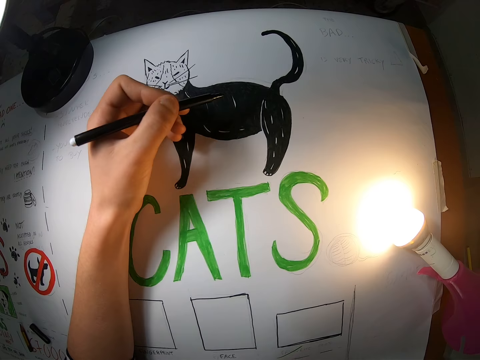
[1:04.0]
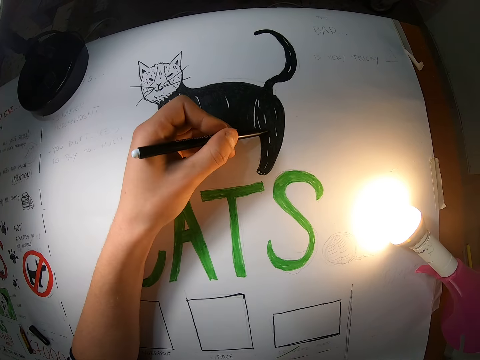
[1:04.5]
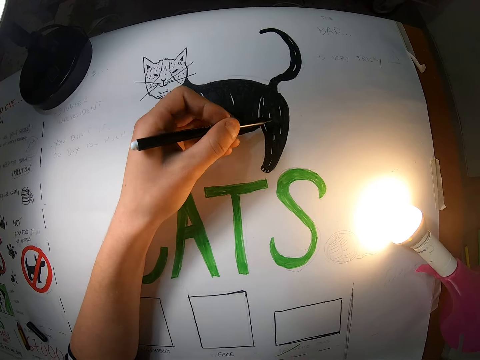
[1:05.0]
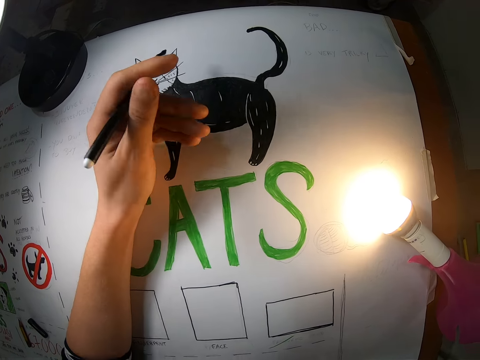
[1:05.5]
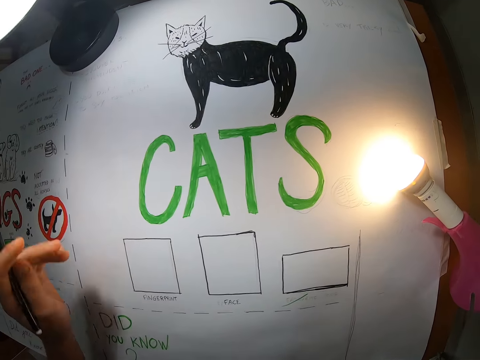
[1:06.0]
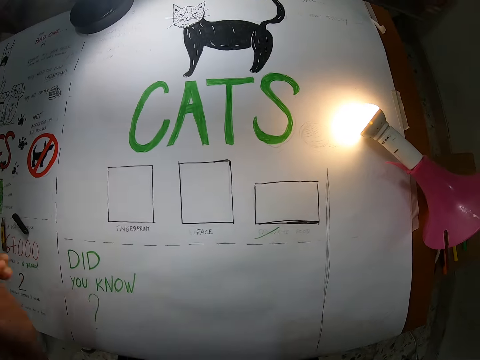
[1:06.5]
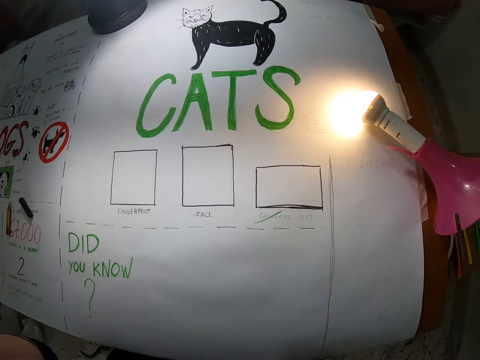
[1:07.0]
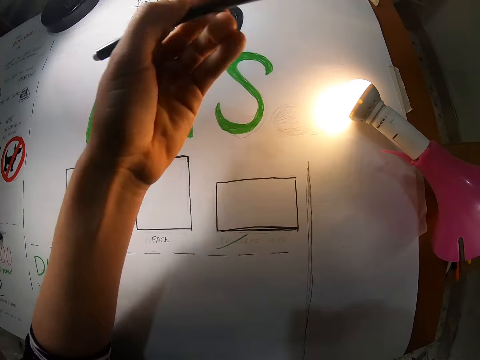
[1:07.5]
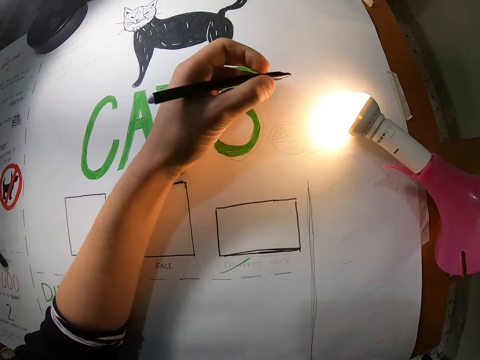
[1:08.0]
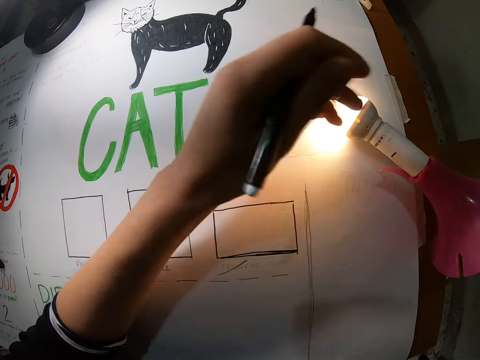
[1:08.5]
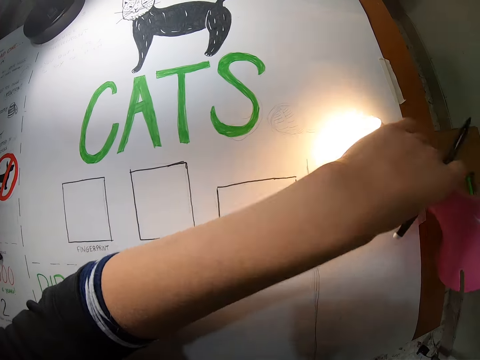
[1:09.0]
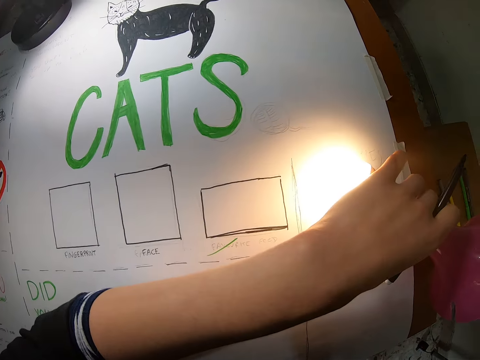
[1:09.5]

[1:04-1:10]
The camera wearer holds a painting pen with her left hand. She moves a flash light on the paper with her left hand.

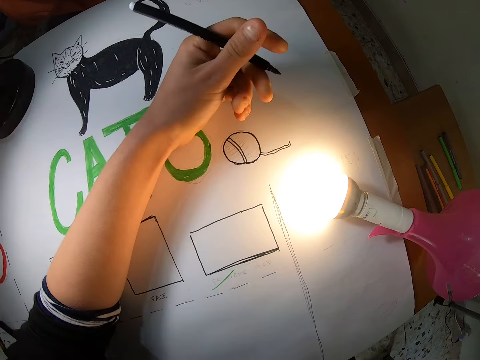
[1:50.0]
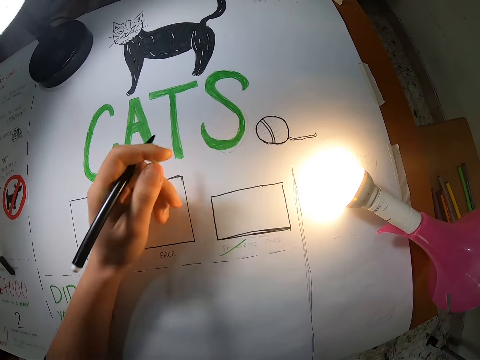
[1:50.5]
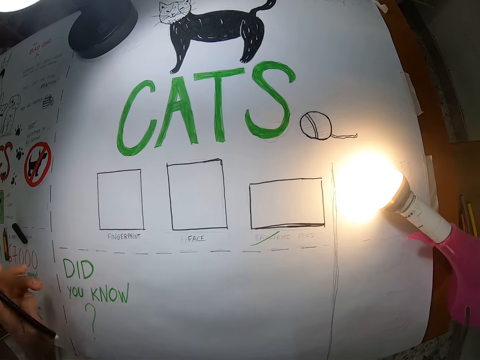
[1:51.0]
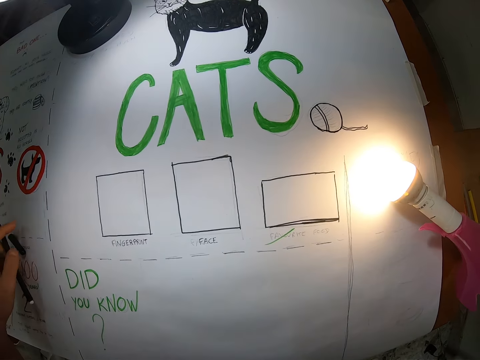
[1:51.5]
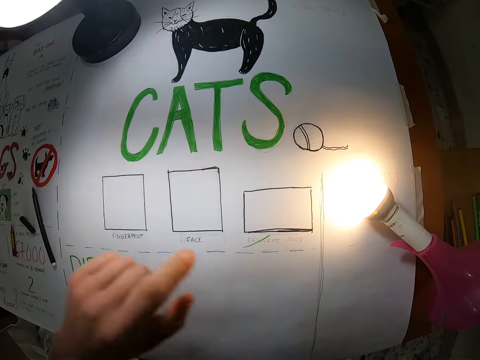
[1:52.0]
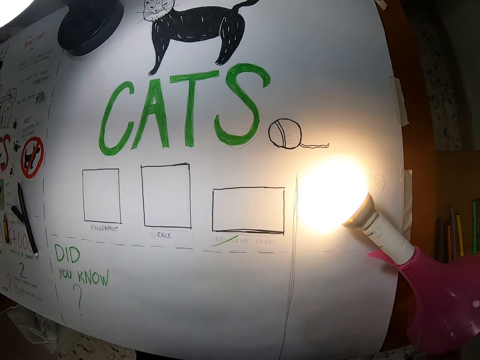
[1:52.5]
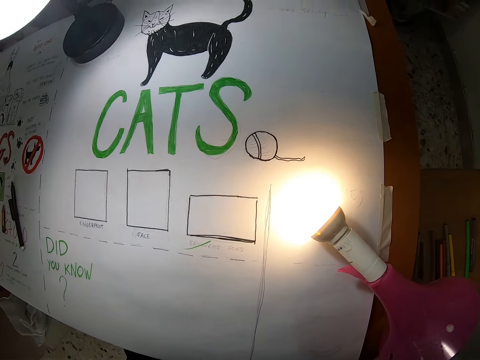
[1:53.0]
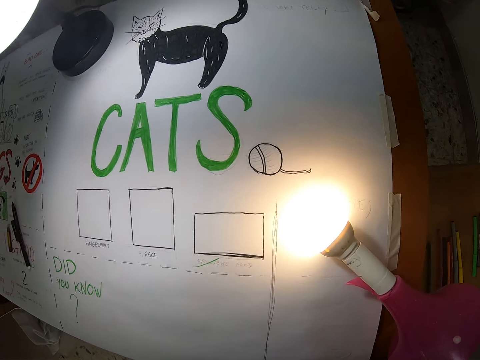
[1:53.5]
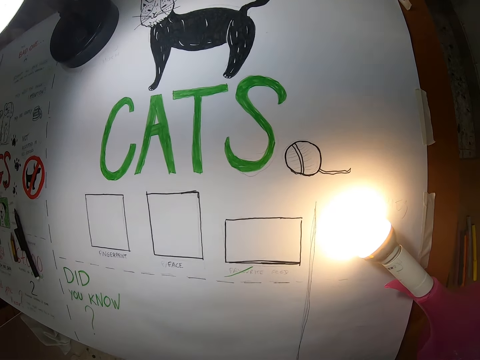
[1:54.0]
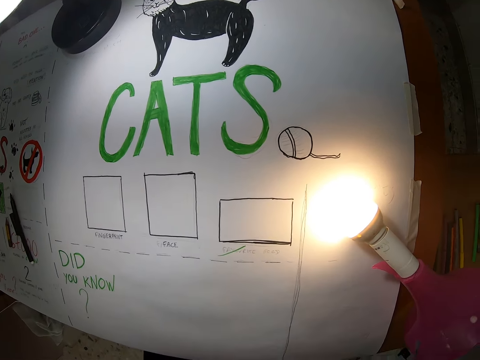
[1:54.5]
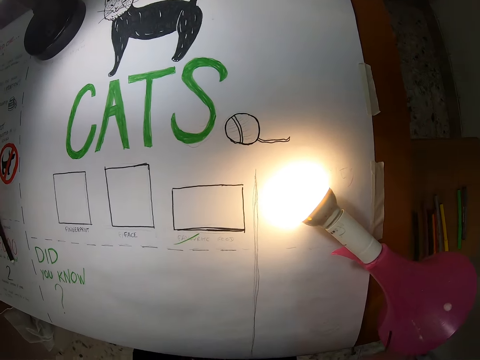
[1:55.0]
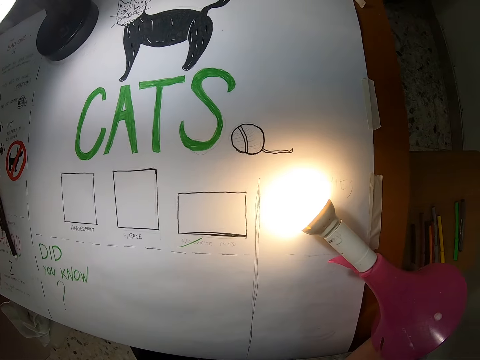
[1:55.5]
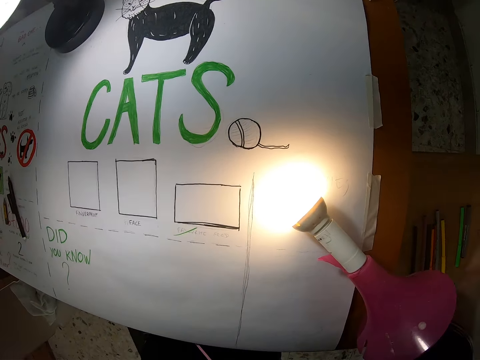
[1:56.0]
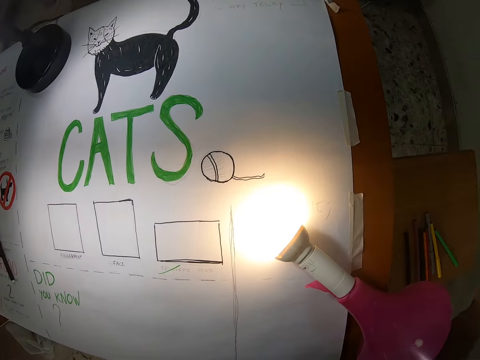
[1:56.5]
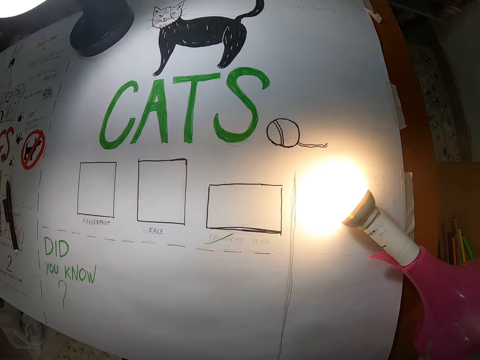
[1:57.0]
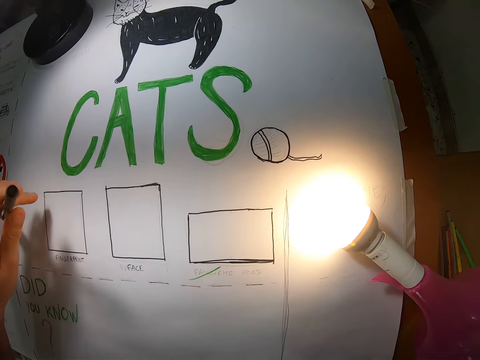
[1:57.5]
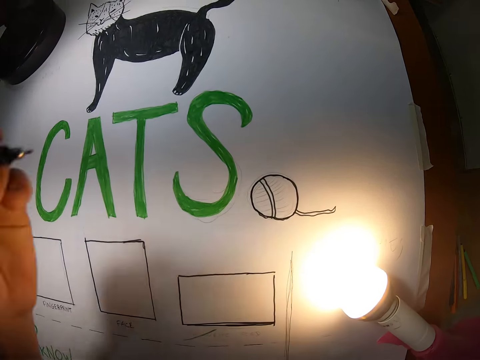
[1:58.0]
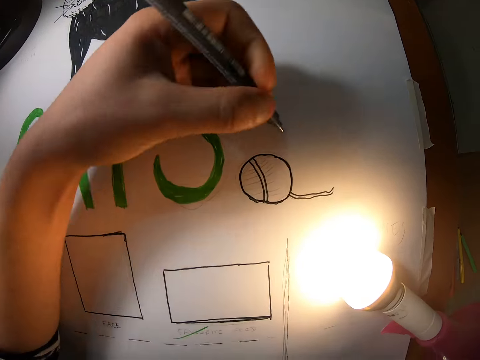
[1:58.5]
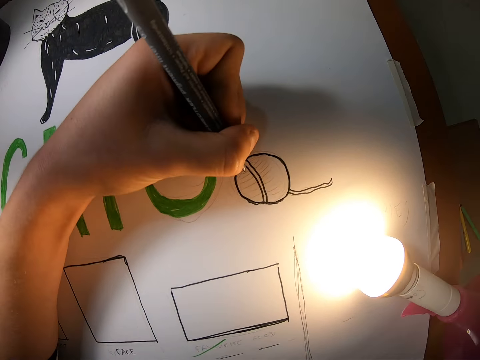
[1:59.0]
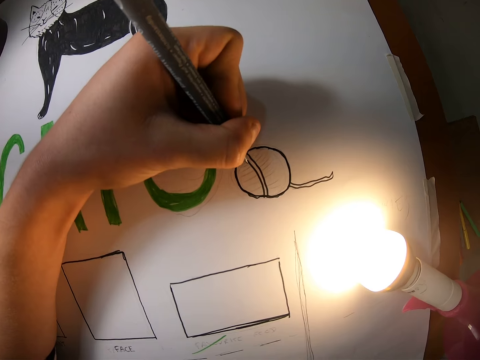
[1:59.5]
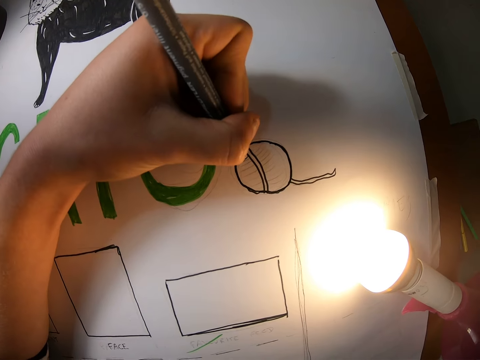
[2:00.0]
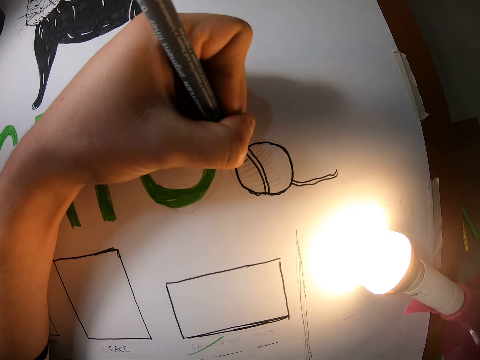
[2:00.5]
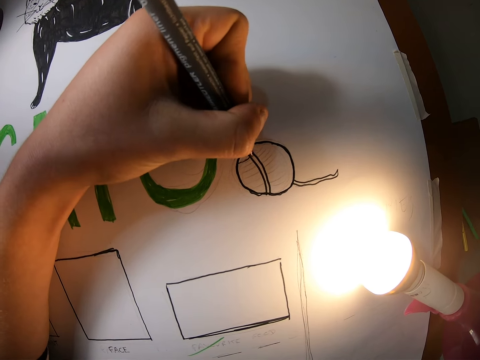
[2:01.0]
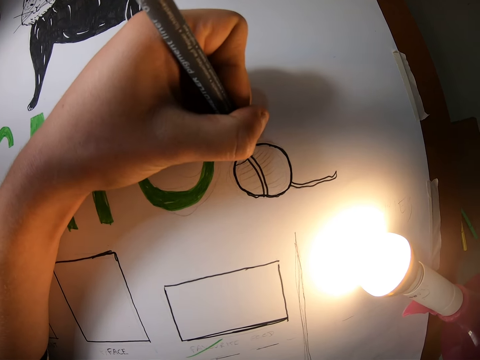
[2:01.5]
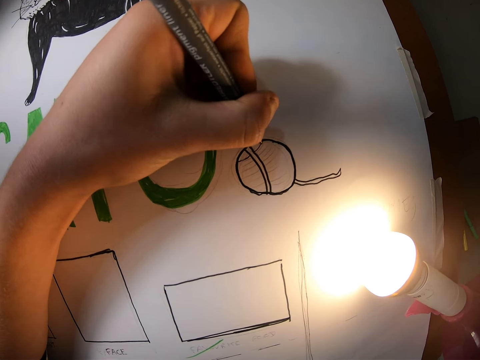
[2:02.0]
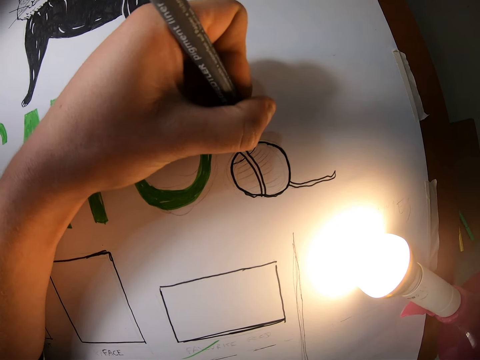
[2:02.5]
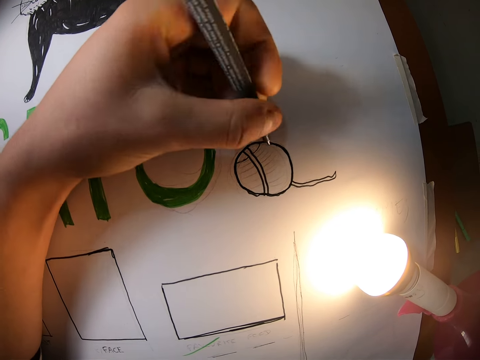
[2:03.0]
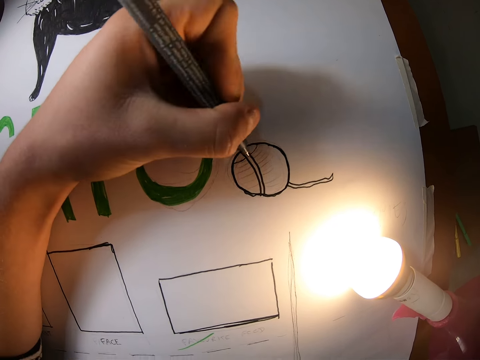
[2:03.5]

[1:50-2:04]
The camera wearer drops the black colour pen in her left hand on the table. She draws on the paper with a ballpoint pen in her left hand.

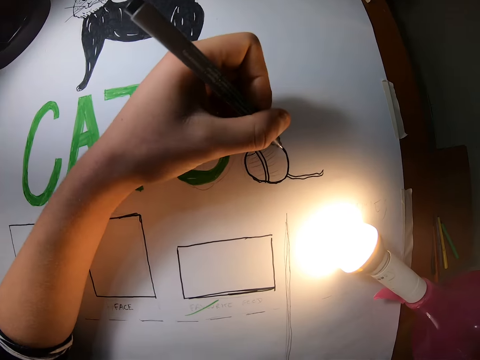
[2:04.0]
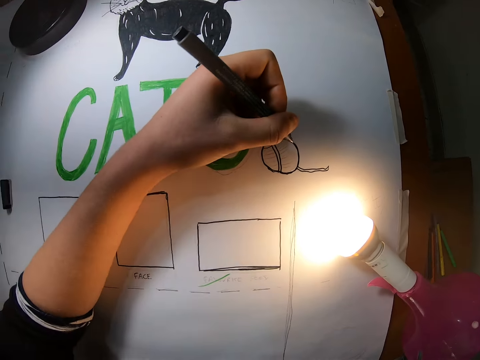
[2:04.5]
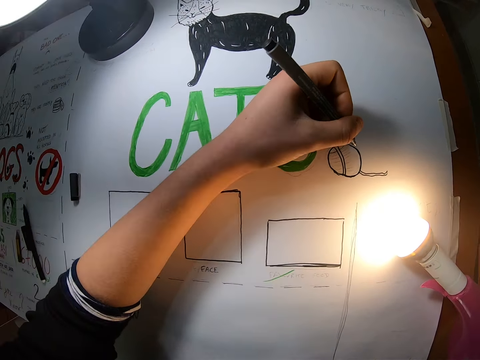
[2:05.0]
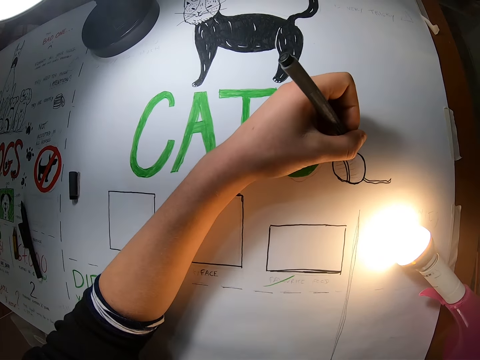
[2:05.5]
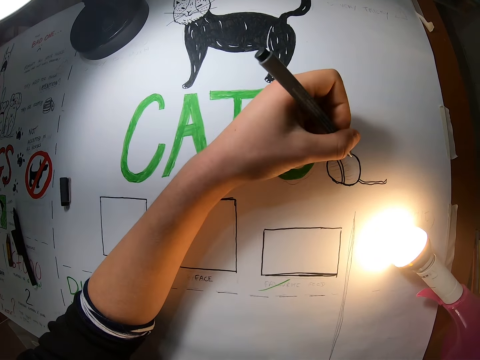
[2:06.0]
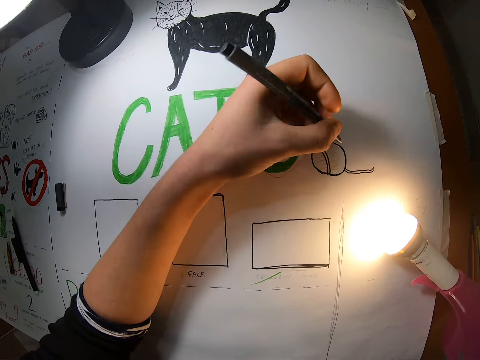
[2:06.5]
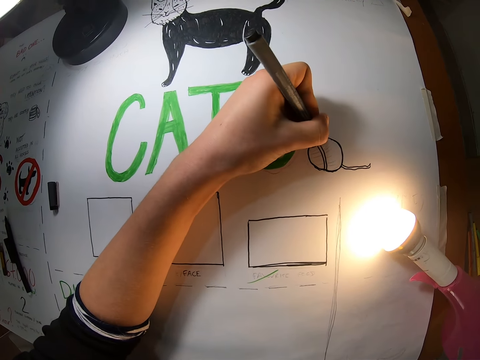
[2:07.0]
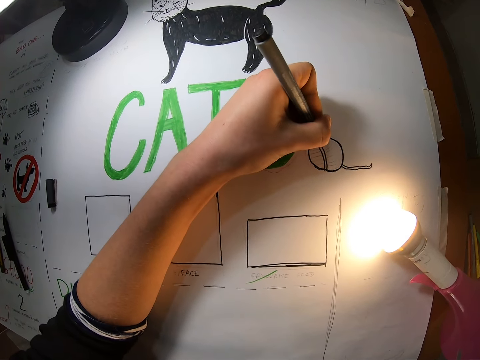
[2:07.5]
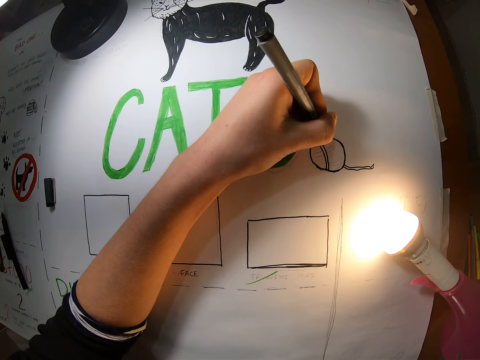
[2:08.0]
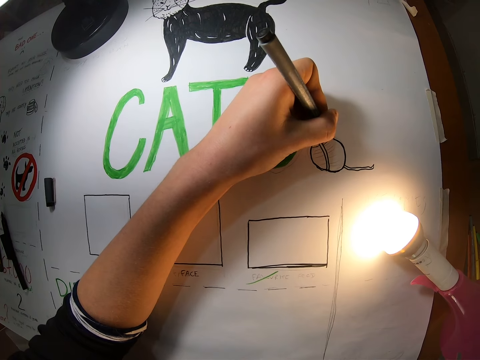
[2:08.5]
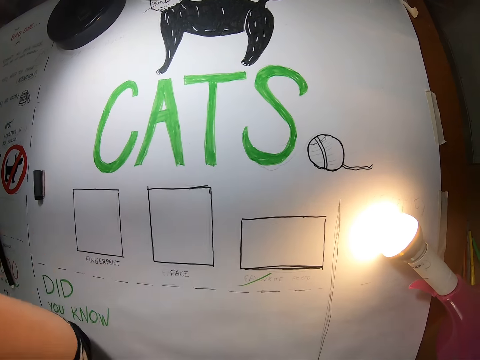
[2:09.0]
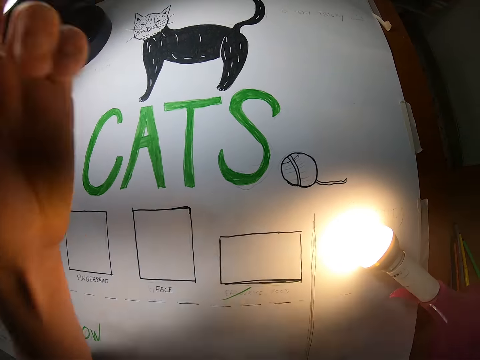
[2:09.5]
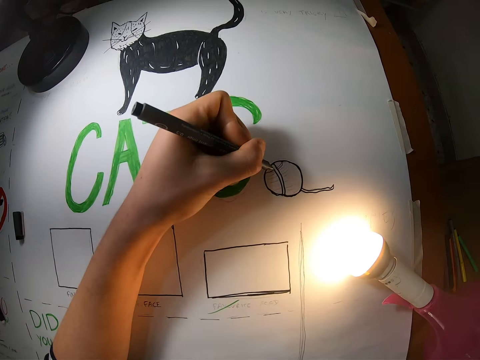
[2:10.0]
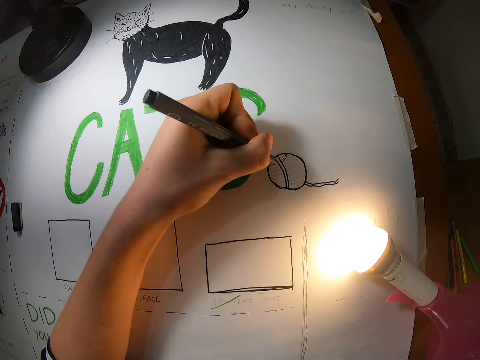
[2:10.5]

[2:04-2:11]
The camera wearer stops drawing an art. They draw an art with a black pen.
